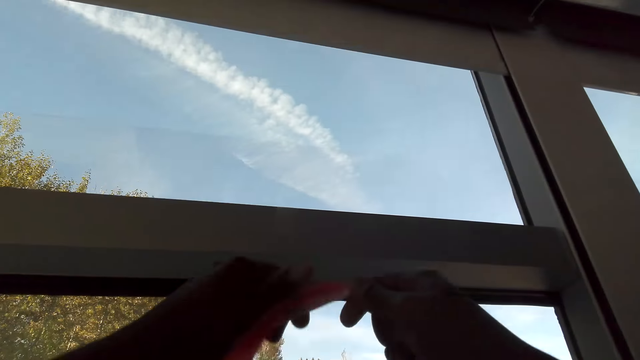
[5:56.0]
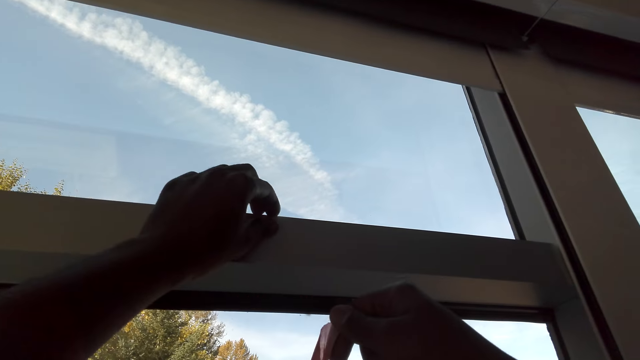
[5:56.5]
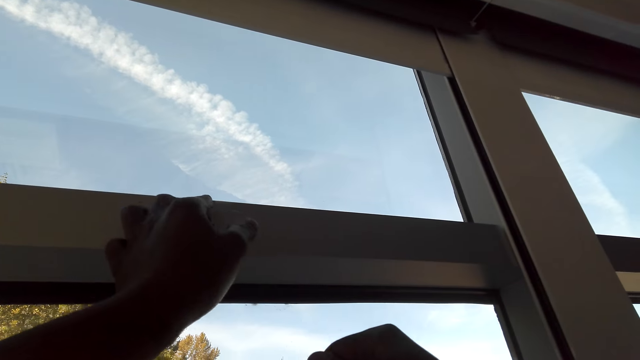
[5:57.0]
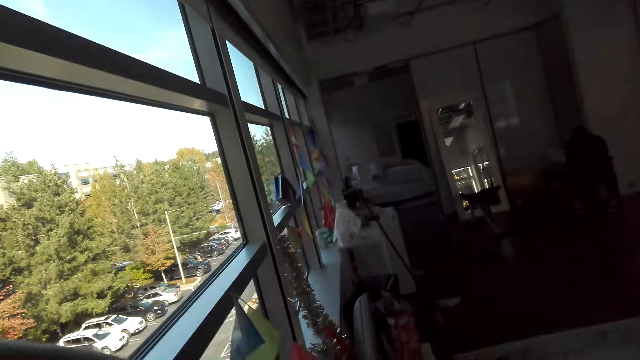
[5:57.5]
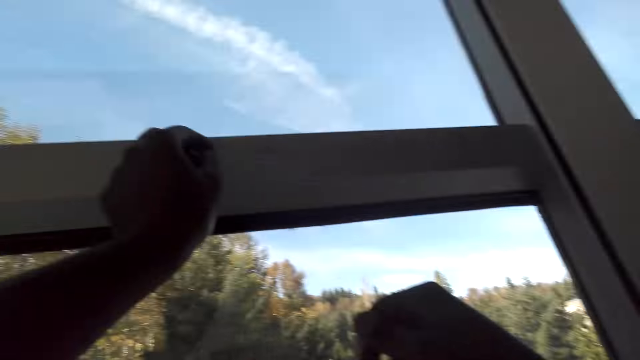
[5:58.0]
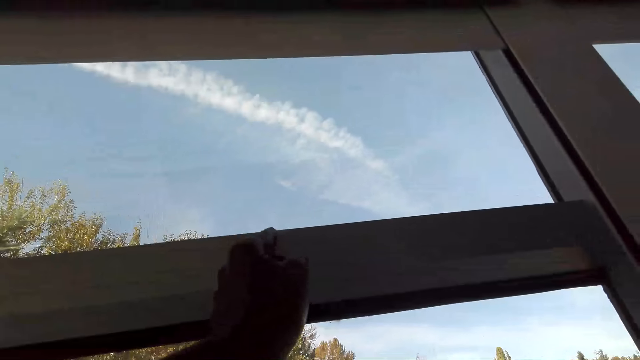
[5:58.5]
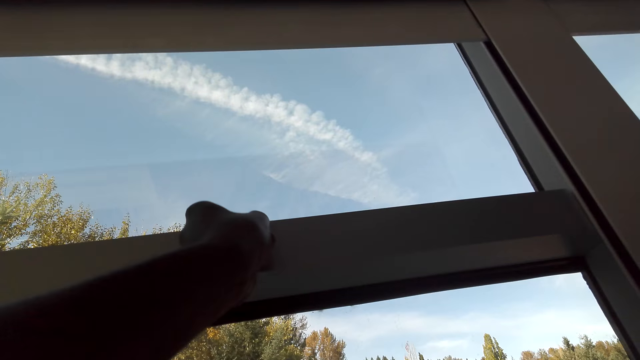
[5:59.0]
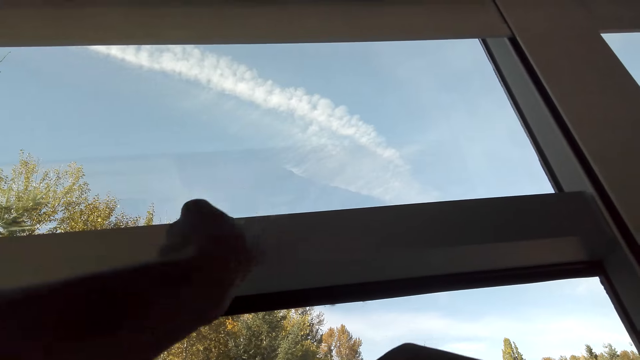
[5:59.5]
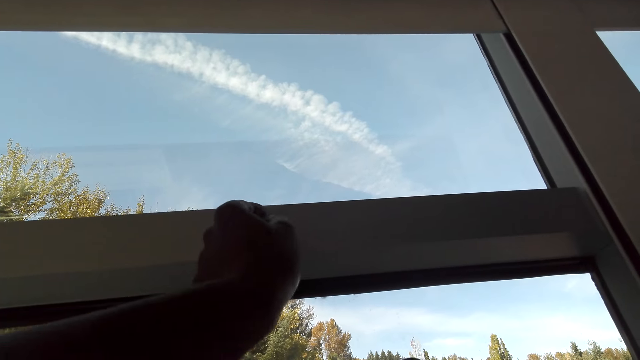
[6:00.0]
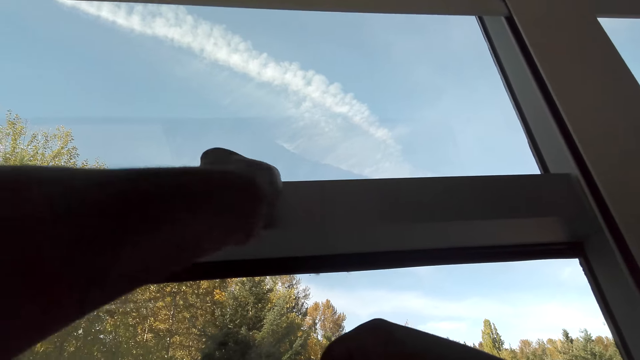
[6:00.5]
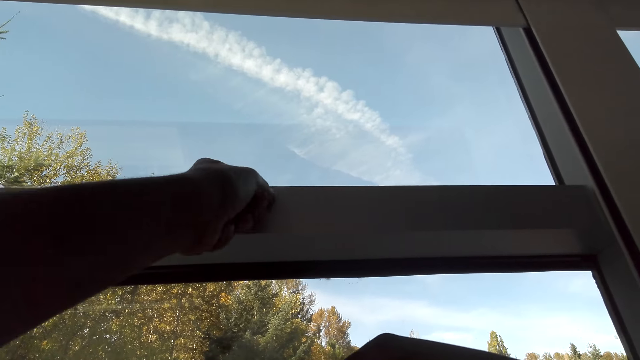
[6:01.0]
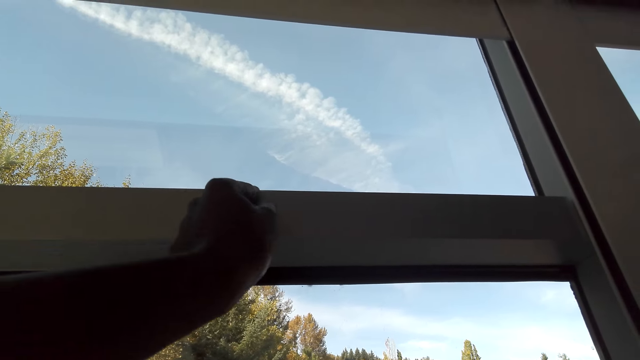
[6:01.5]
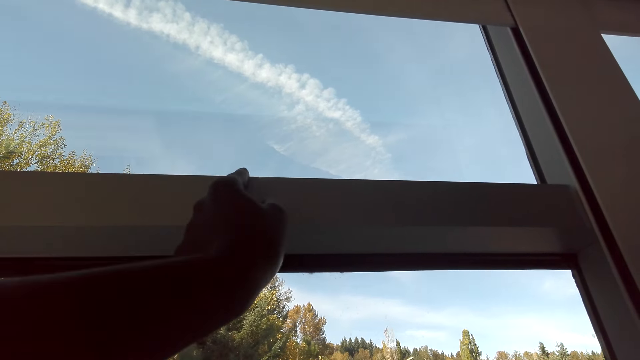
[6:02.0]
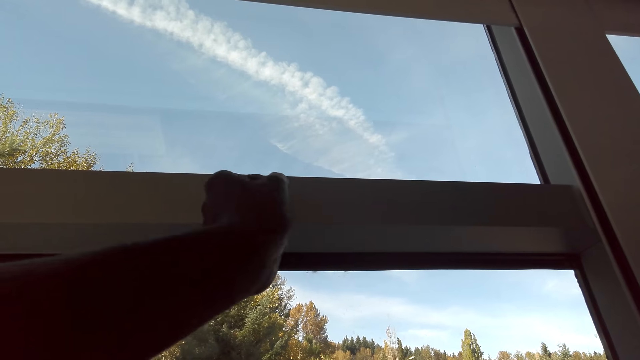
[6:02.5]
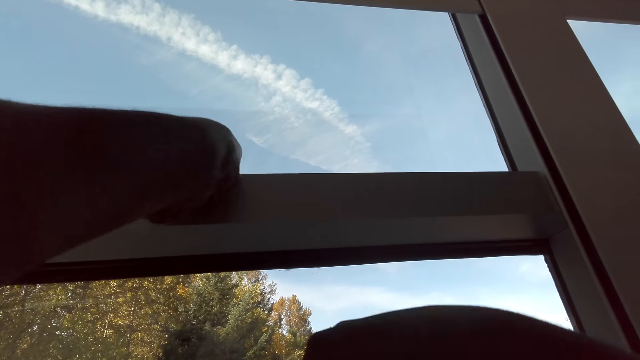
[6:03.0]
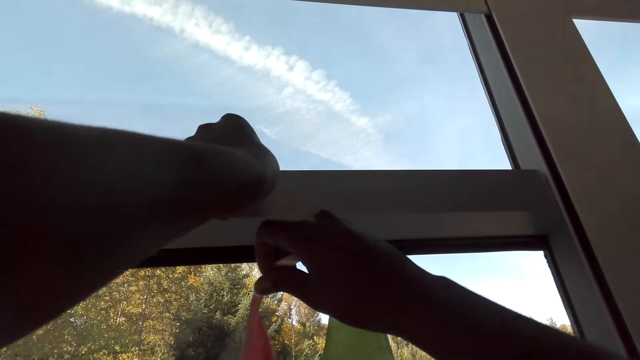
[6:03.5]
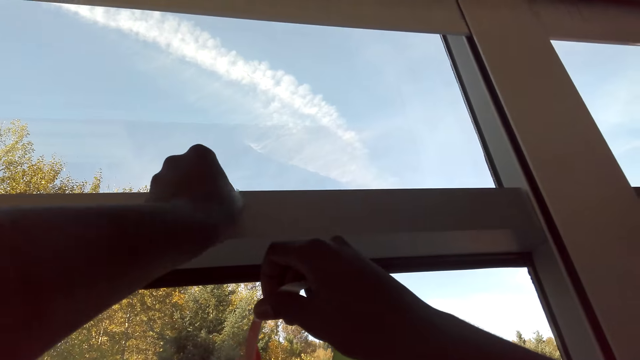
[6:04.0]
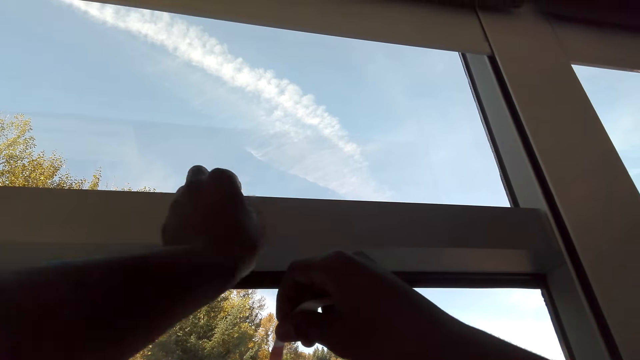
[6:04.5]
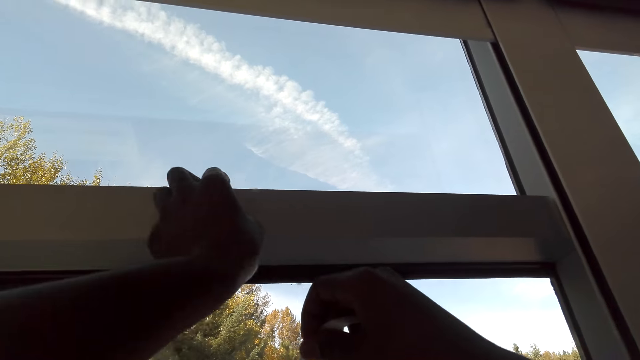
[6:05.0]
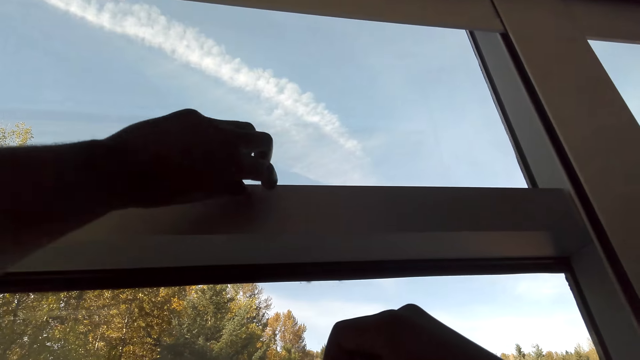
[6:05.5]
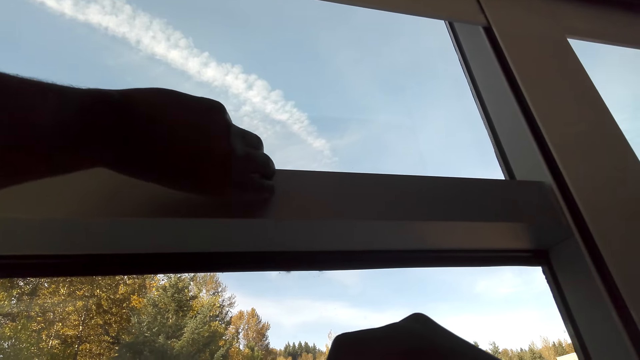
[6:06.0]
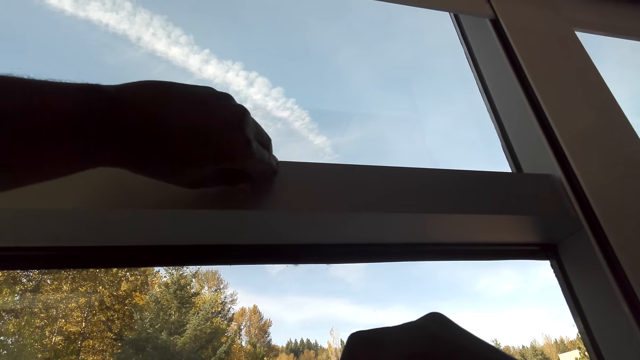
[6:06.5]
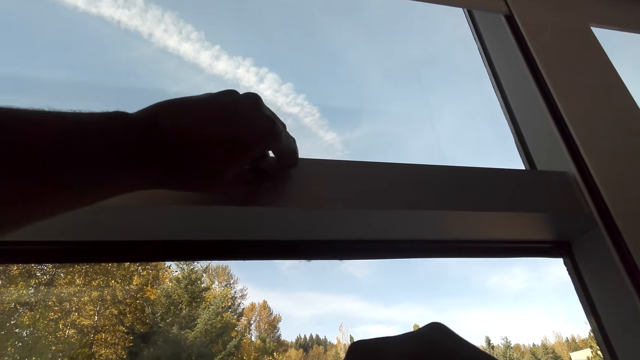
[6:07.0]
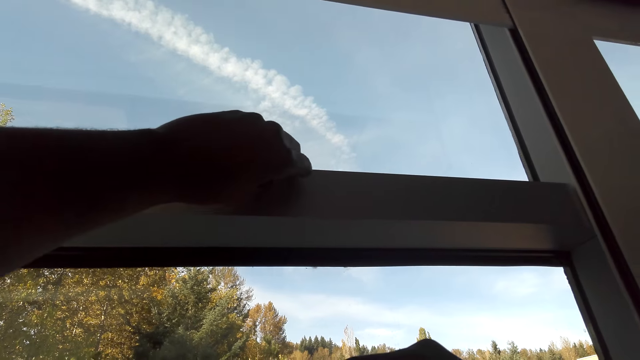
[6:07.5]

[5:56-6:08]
The camera wearer sticks decoration on the window frame with tape. They look around the house. They dialogue with a person. They pick a tape from the window frame. They dialogue with the person. They tape the decor.

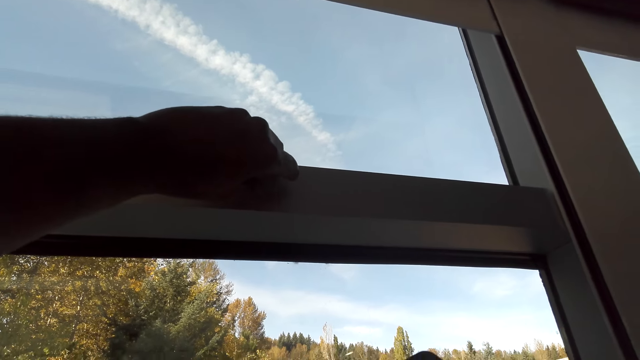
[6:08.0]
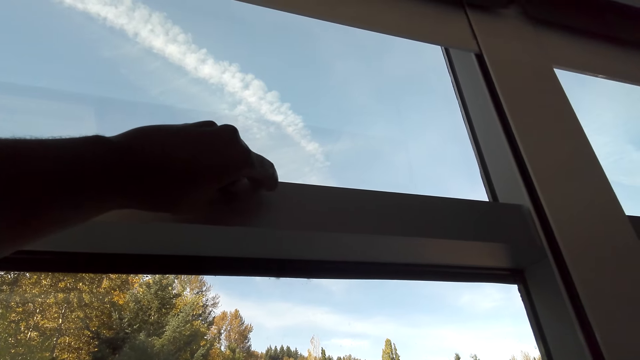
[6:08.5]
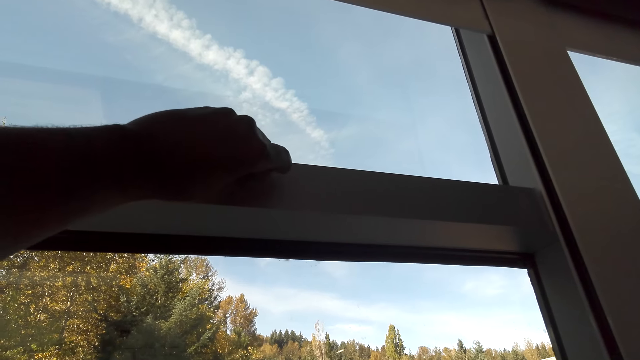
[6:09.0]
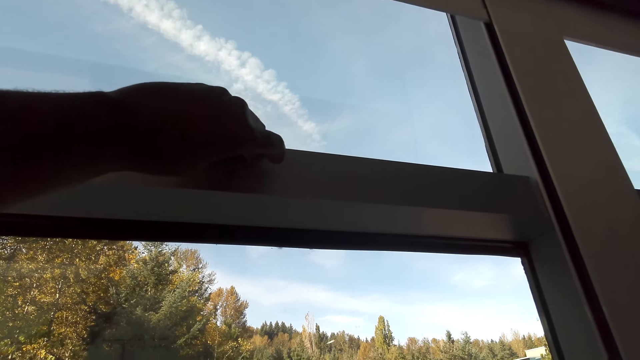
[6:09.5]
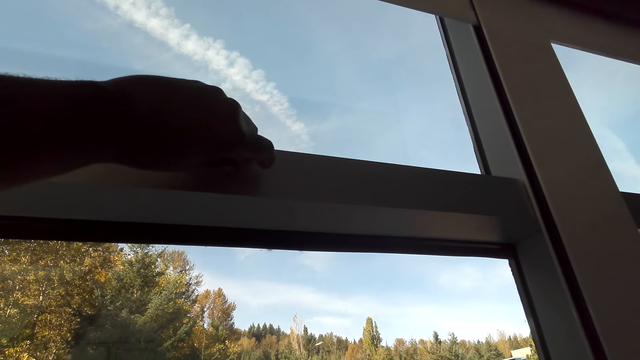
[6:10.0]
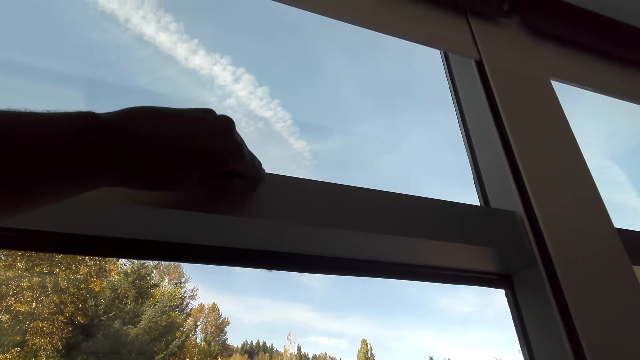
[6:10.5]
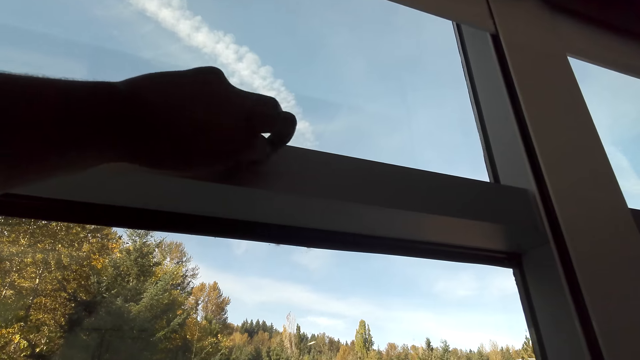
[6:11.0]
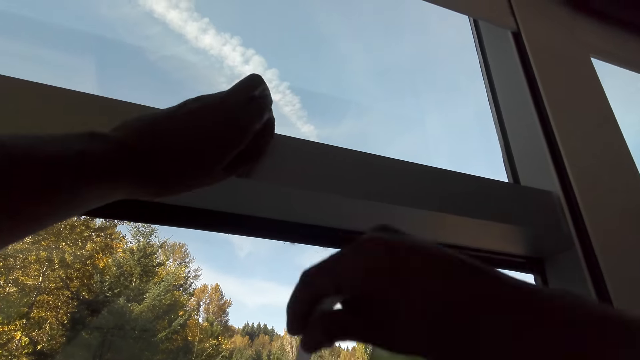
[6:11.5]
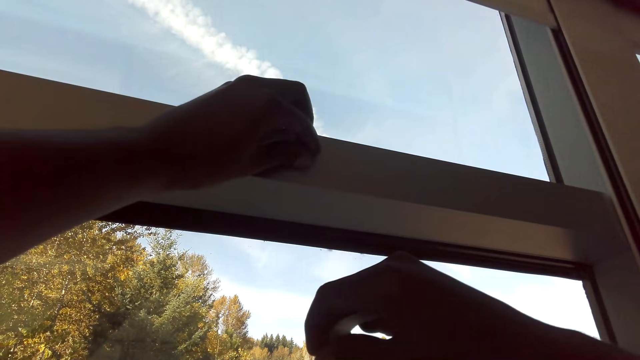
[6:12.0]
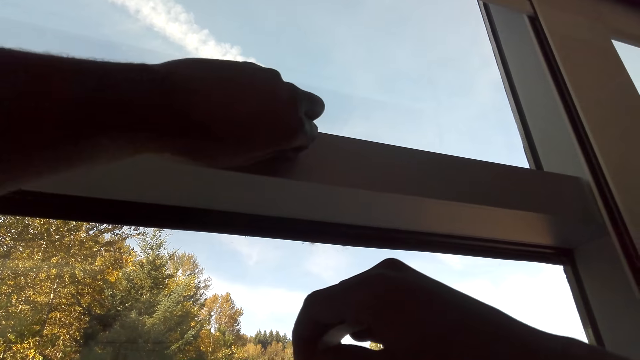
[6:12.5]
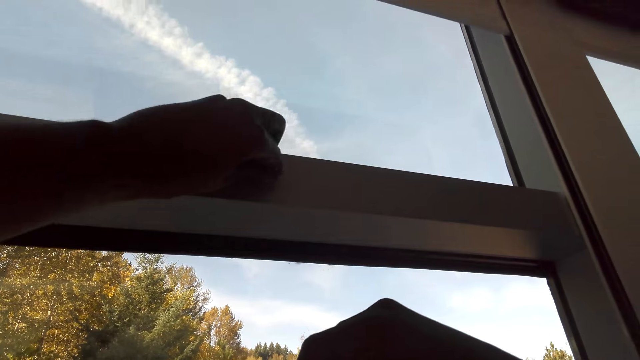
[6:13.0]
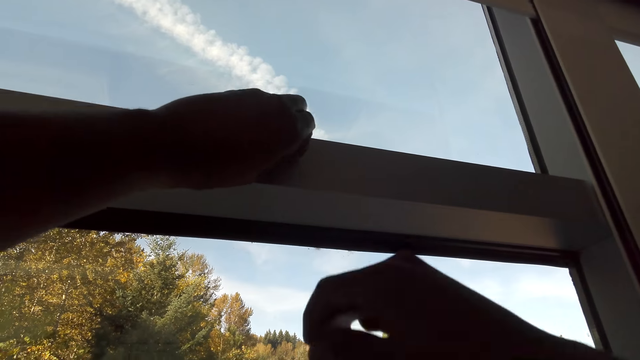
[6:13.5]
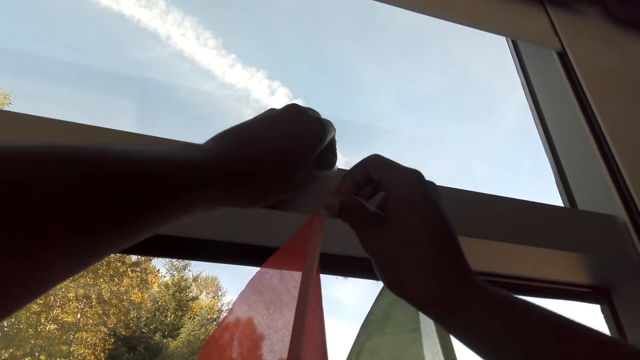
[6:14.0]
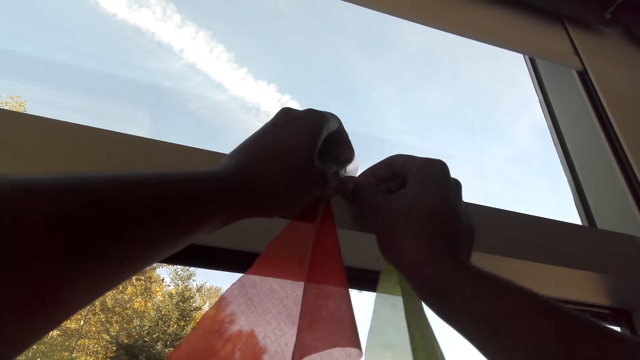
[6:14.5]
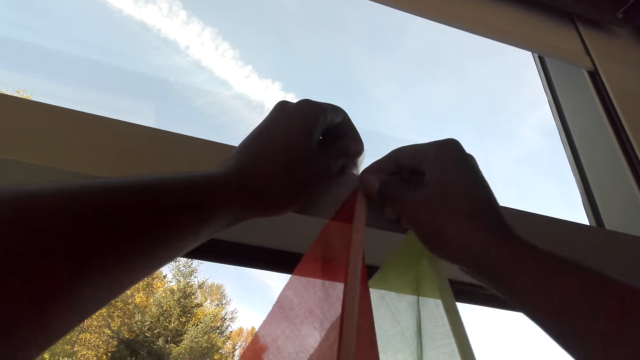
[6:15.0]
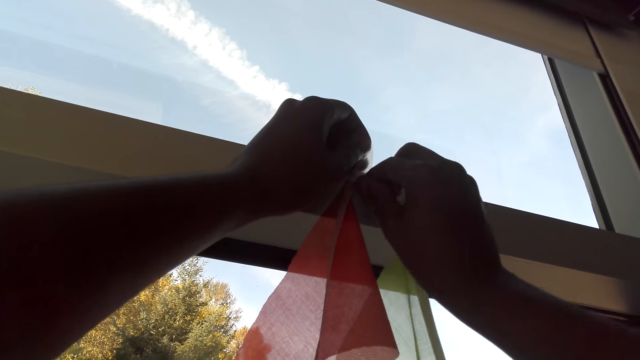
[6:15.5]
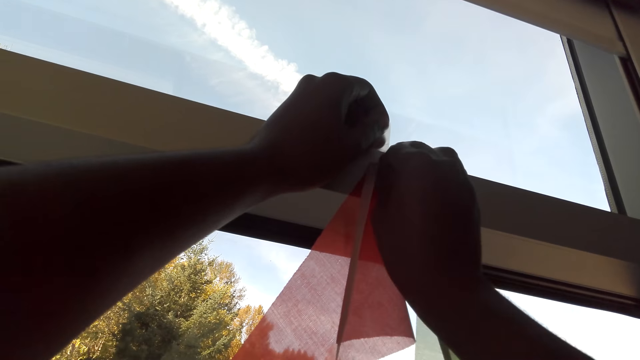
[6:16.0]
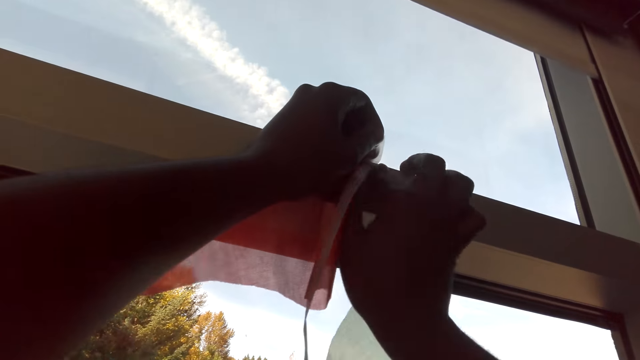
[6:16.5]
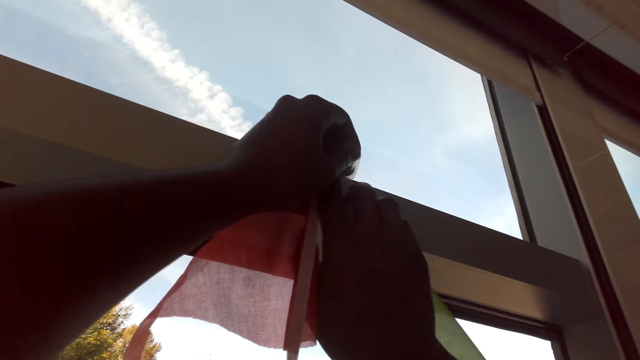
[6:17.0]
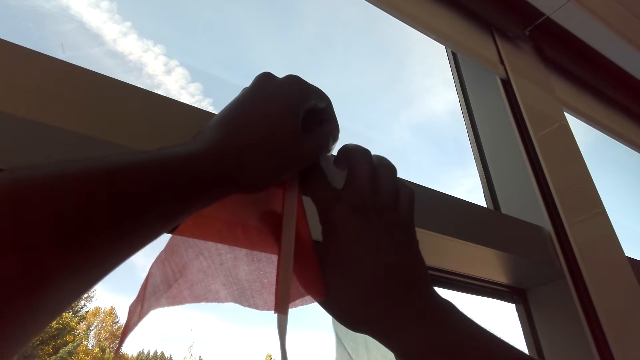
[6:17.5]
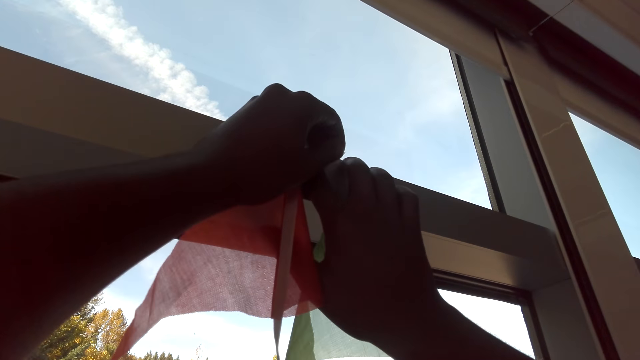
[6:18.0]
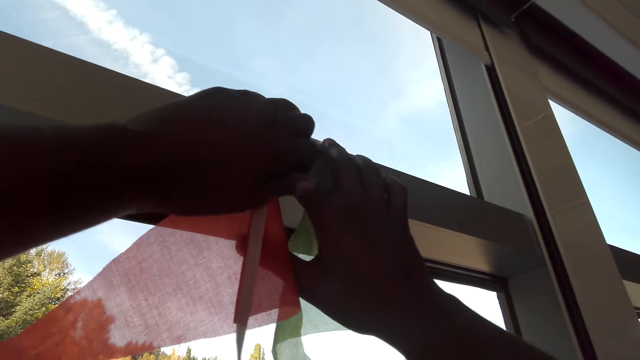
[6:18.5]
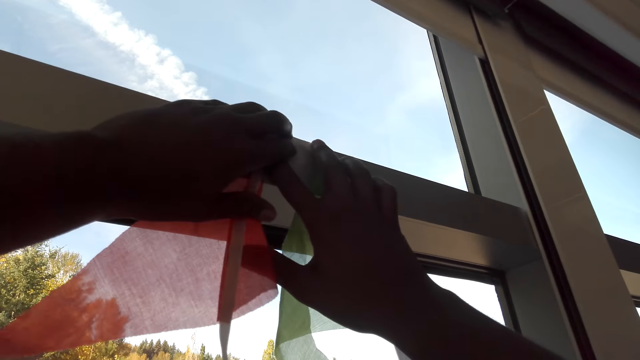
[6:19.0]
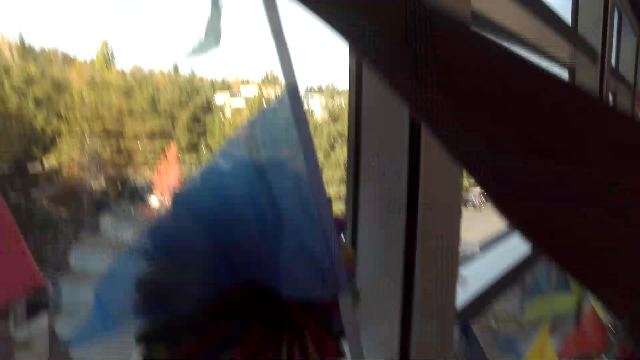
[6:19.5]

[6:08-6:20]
The camera wearer dialogues with a person. They stick decoration on the window frame with tape. They dialogue with the person.
